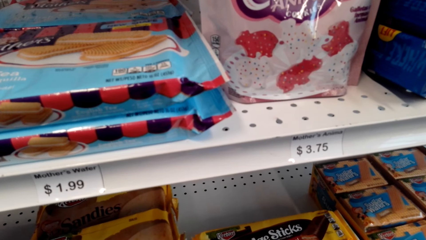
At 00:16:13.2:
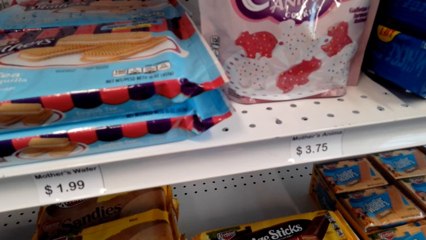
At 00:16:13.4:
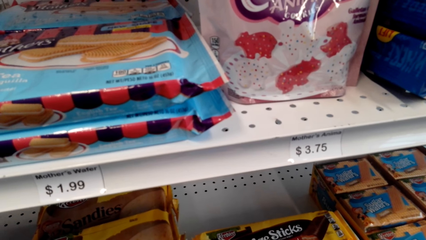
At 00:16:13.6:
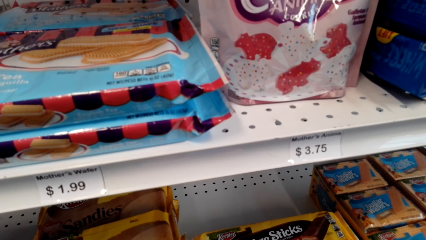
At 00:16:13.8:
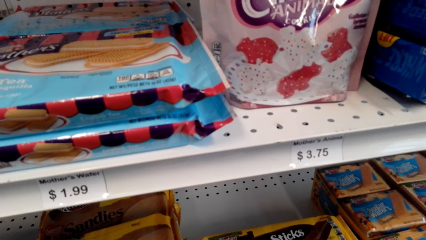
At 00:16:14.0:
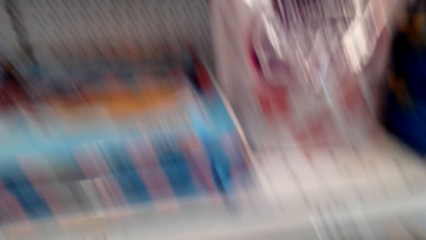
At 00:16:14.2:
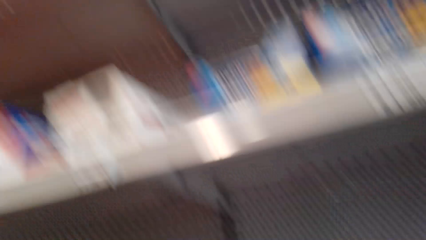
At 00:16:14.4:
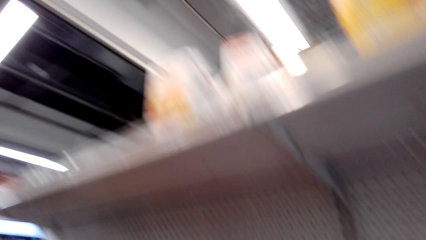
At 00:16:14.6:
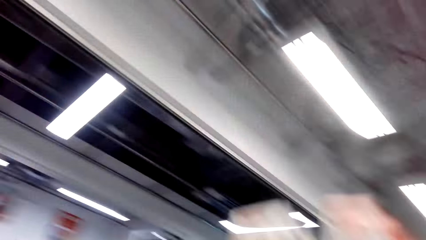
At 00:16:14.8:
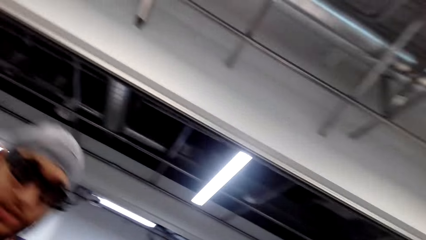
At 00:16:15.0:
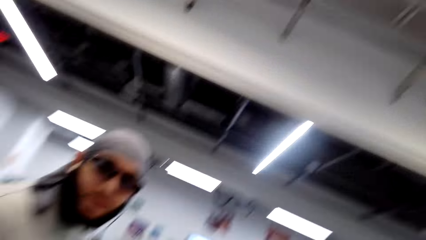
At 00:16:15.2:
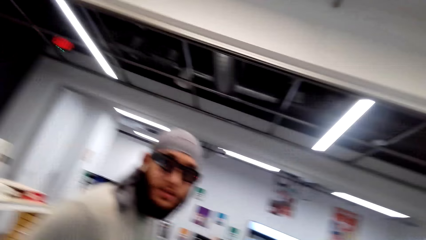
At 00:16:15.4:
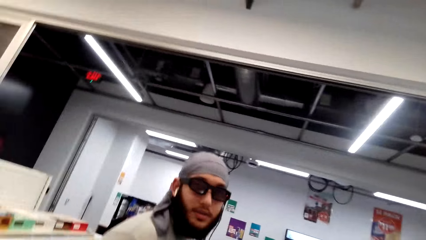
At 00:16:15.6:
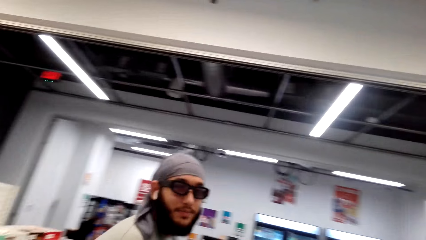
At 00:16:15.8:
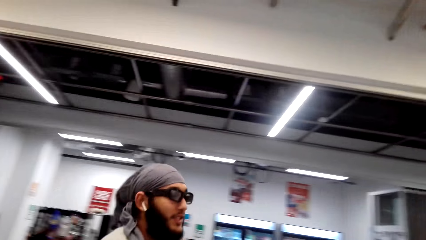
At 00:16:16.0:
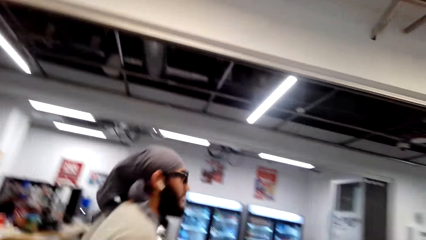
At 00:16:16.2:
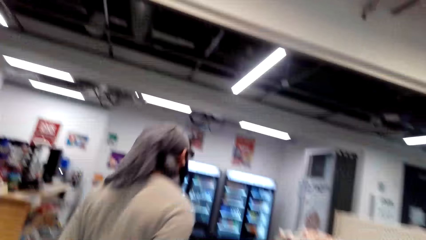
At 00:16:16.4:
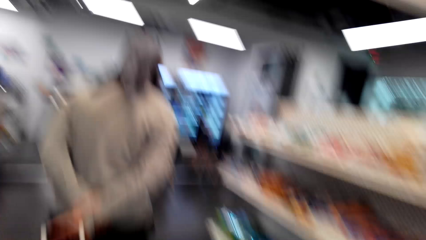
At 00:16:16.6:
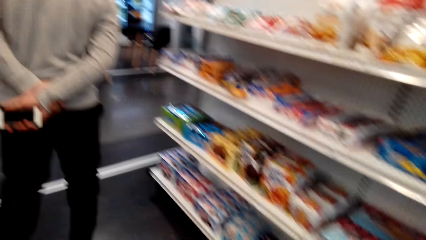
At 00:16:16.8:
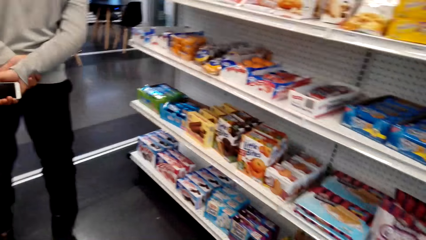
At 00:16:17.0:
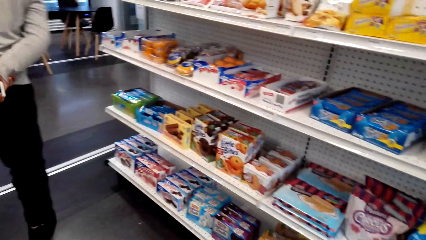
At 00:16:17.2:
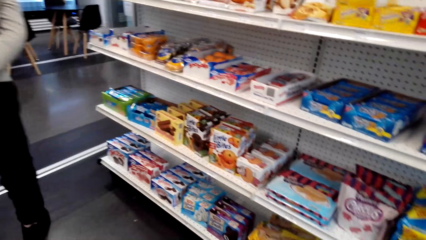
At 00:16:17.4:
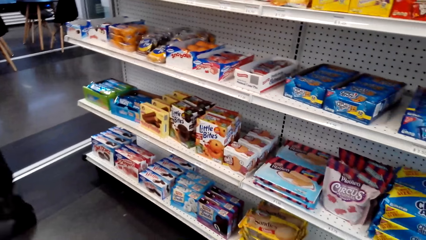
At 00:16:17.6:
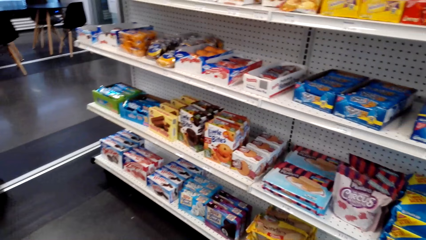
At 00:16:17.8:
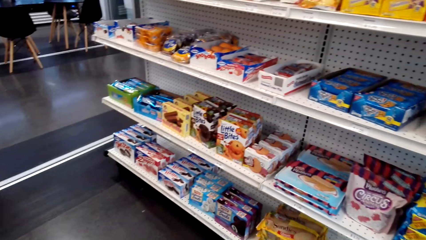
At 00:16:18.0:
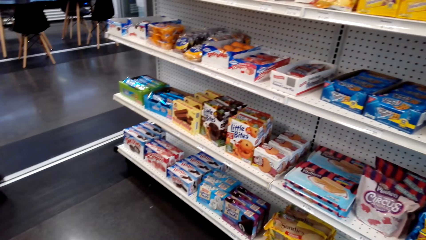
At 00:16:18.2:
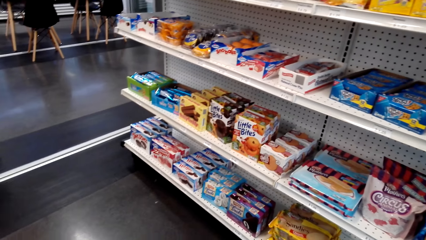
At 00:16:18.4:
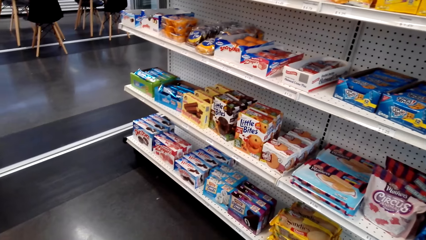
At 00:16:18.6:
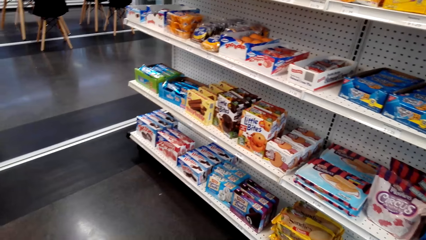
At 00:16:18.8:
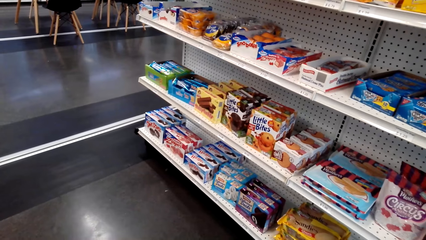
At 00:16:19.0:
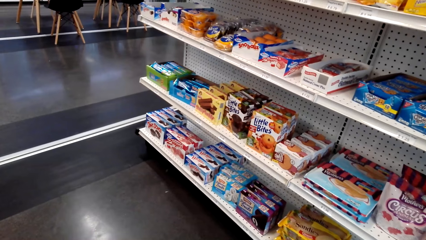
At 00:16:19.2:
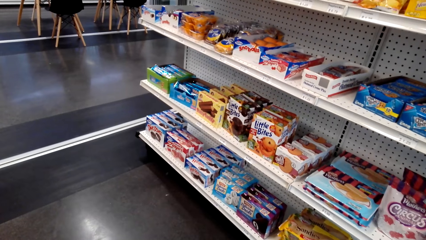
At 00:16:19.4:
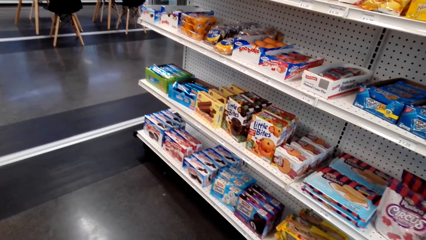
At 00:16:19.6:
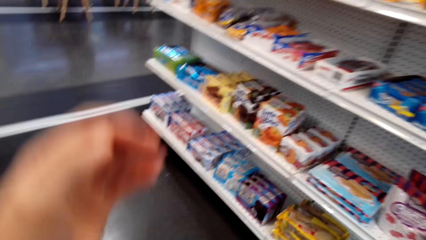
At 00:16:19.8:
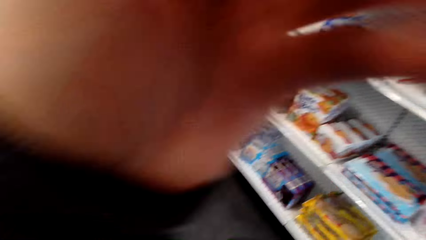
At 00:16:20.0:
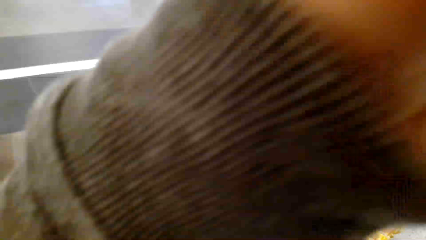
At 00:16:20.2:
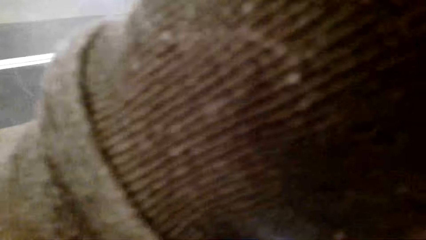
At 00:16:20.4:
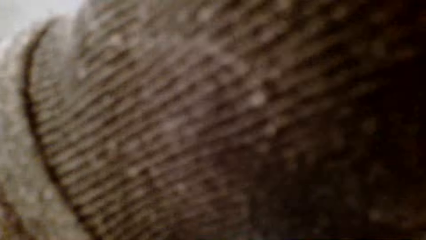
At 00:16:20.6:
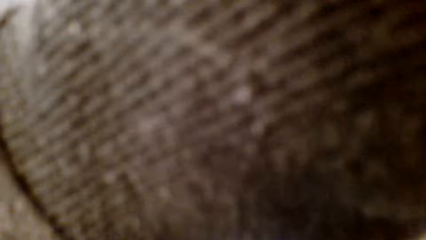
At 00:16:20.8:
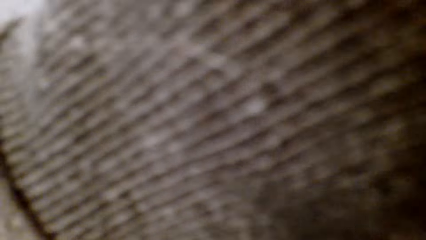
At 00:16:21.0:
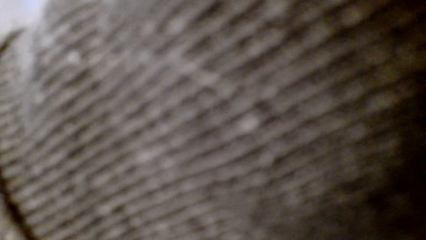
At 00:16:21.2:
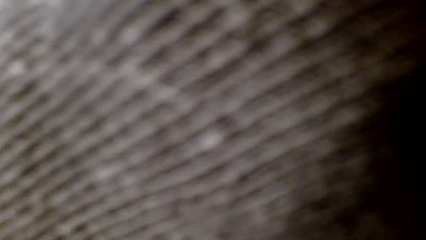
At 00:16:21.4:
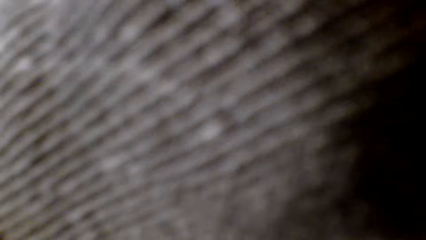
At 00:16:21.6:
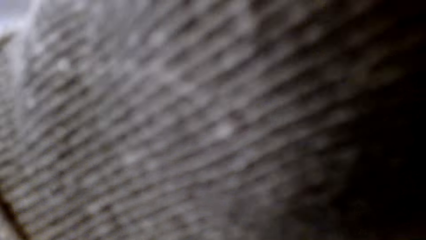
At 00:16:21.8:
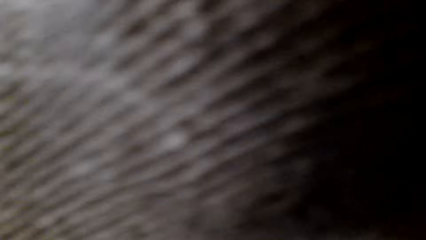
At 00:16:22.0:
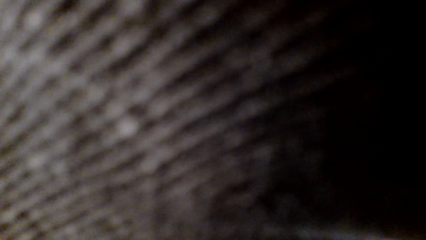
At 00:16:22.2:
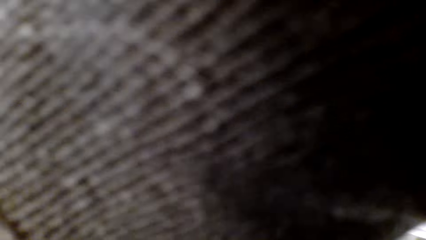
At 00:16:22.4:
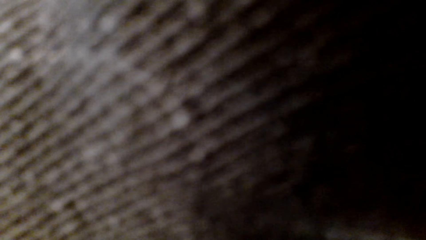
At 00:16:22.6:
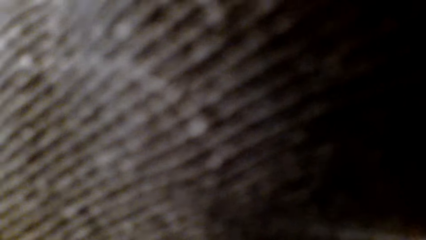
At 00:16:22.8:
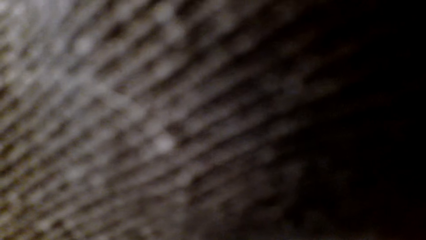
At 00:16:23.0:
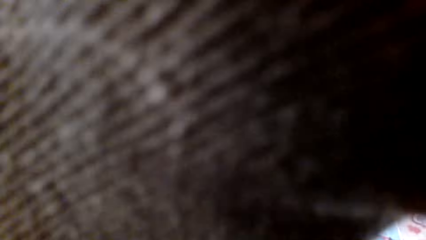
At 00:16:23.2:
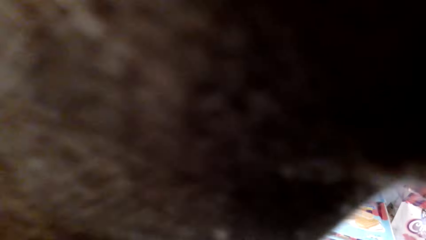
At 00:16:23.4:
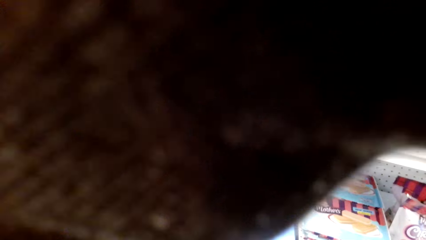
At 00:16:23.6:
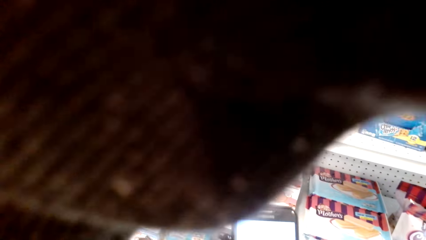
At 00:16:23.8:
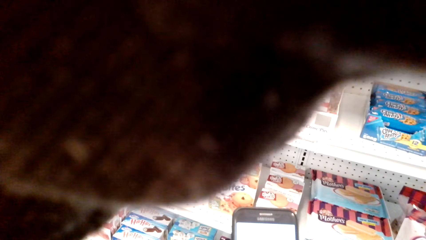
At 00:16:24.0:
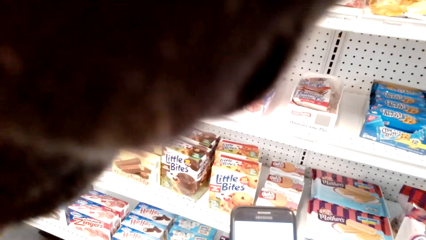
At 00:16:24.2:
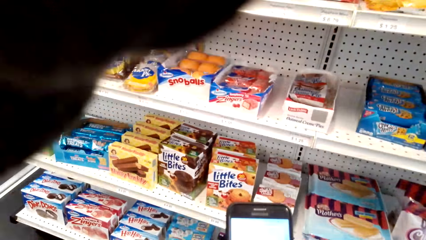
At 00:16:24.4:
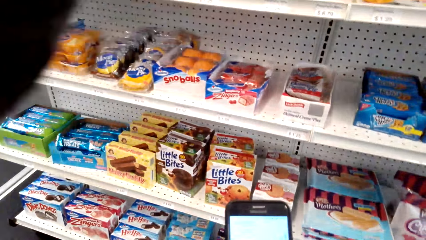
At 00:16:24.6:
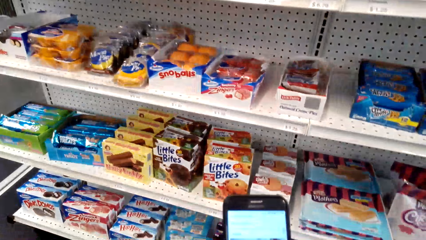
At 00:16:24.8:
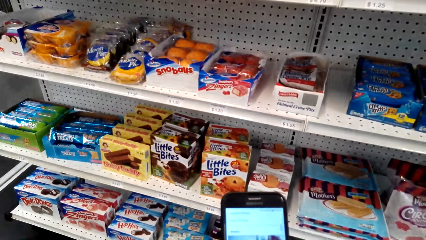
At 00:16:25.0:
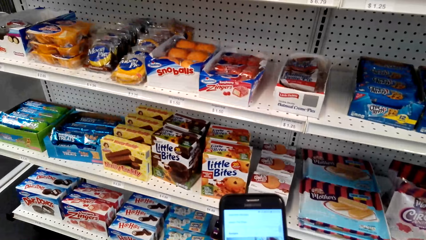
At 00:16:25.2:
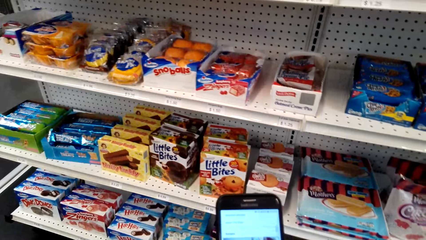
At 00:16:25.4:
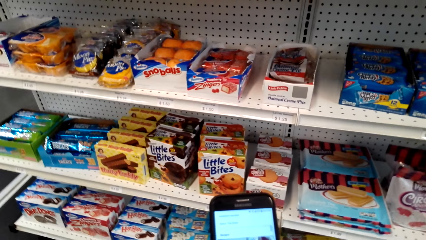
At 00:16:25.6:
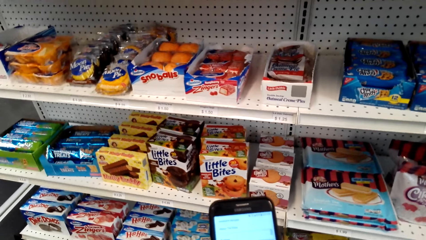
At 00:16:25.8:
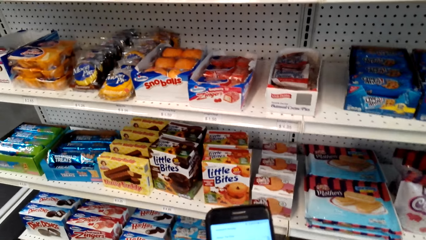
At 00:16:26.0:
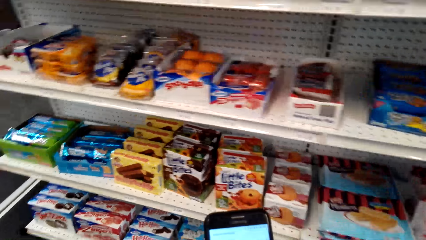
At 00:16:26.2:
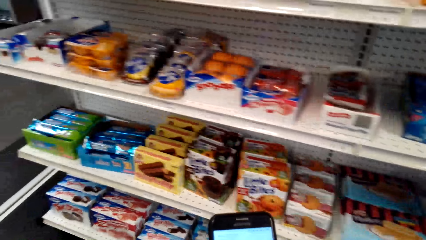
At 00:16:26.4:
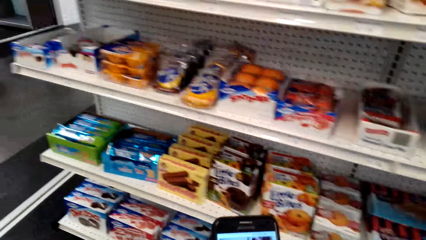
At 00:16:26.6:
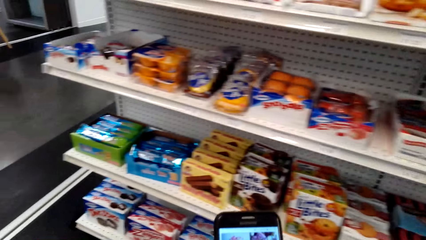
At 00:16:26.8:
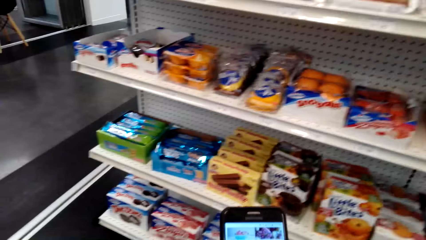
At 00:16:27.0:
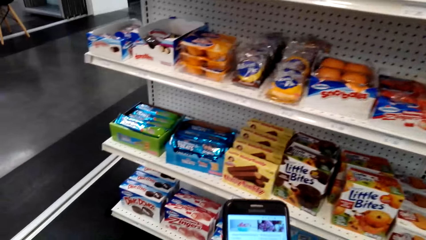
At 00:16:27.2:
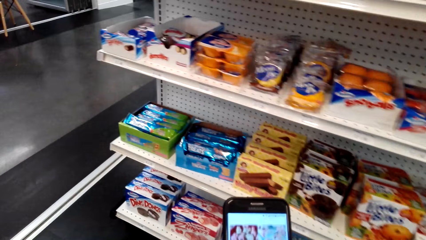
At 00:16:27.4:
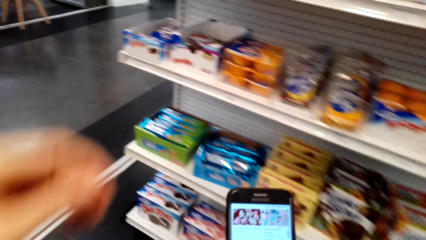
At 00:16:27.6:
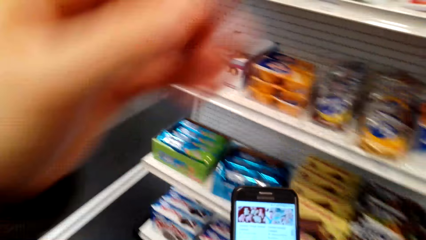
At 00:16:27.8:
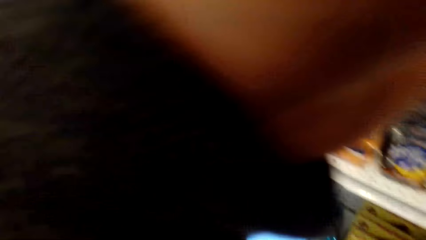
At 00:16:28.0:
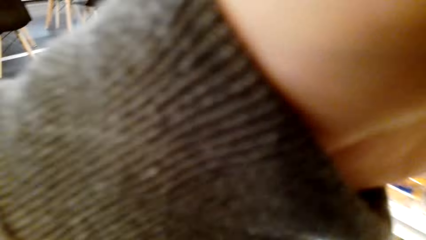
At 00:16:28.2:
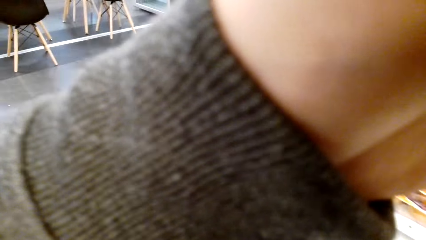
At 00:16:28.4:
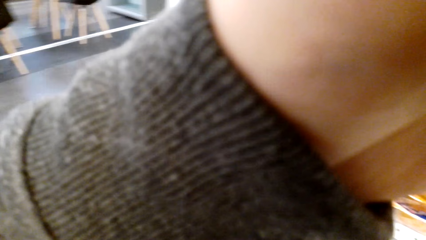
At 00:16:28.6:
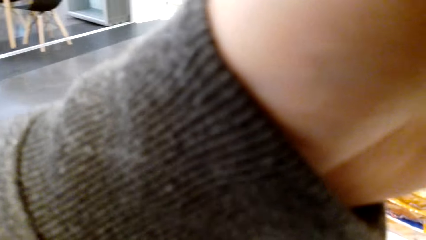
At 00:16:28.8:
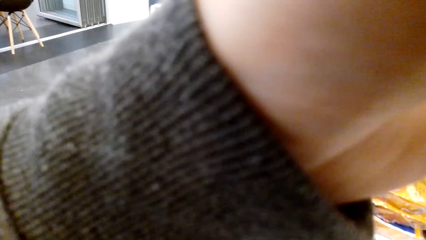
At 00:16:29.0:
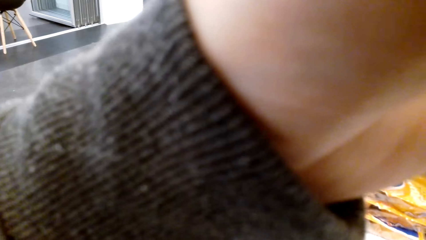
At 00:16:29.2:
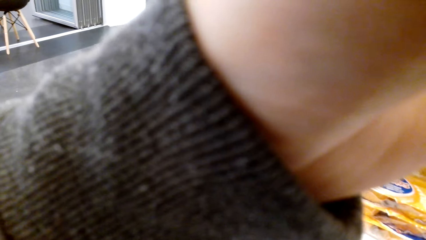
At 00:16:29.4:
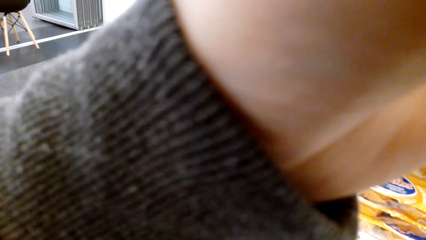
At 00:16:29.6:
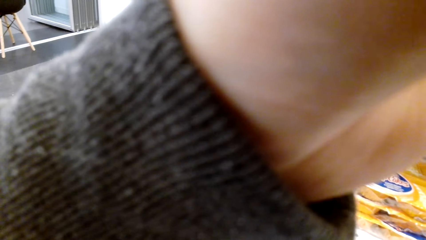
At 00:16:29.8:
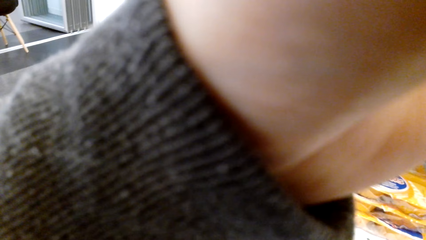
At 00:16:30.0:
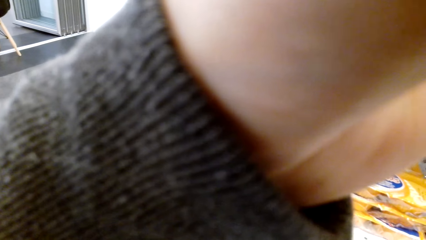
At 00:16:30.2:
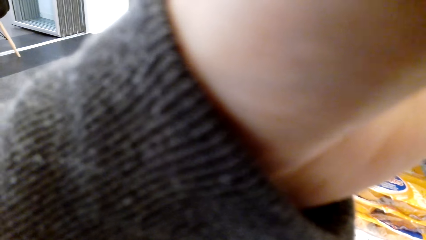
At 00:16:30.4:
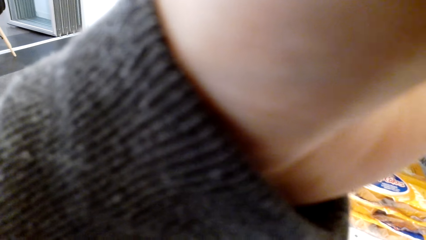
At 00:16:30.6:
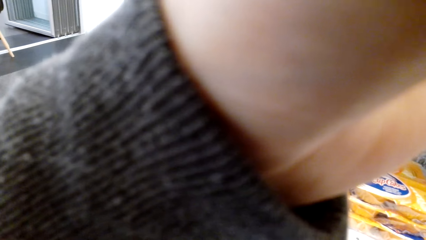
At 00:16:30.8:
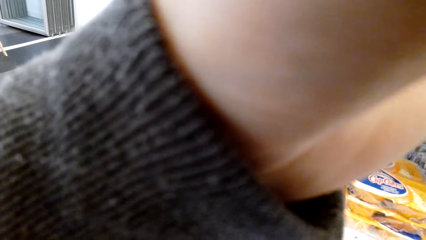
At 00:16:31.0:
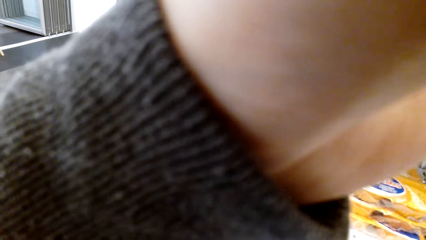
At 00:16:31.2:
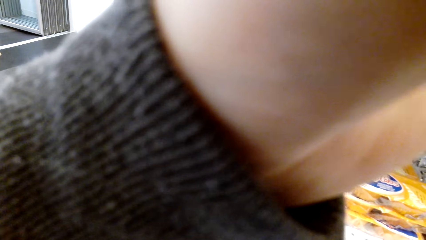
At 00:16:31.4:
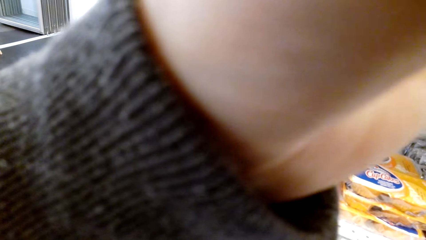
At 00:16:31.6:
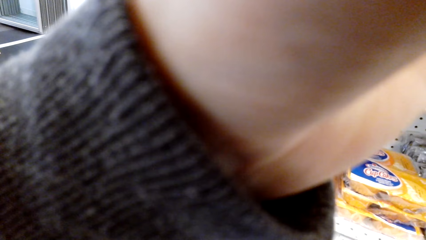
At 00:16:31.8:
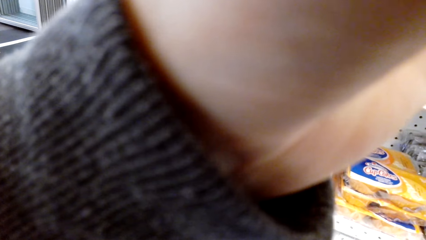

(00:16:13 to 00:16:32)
The camera wearer looks at a person. The person walks around the store. The camera wearer uses the phone.
